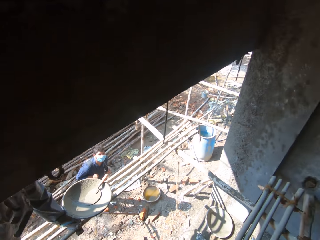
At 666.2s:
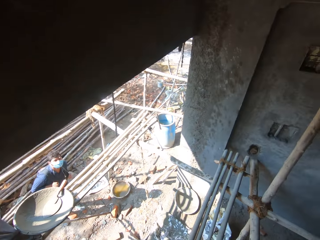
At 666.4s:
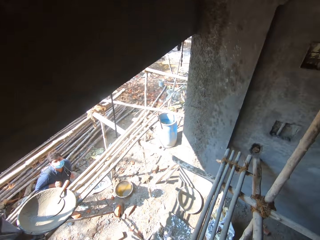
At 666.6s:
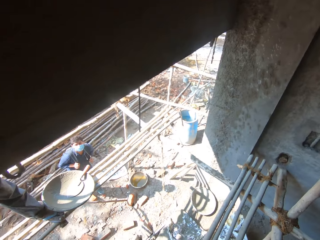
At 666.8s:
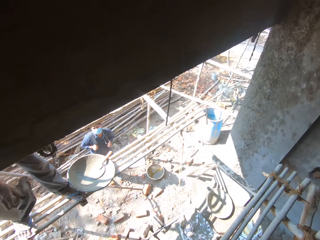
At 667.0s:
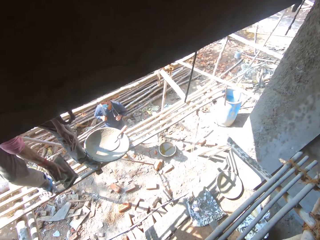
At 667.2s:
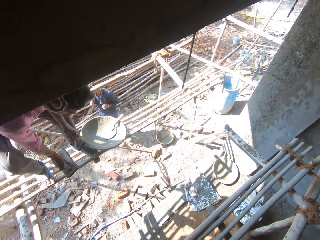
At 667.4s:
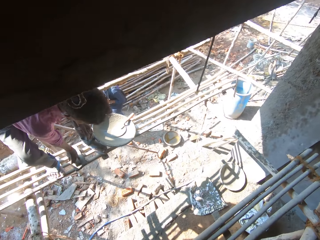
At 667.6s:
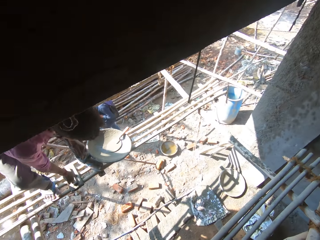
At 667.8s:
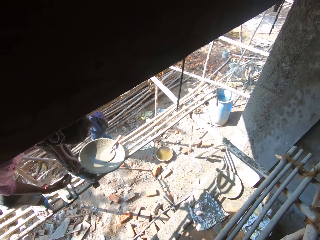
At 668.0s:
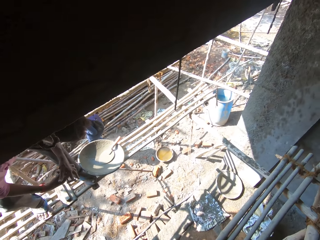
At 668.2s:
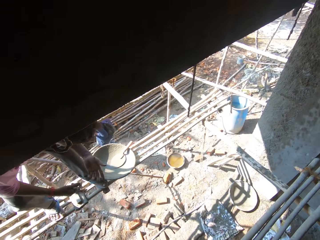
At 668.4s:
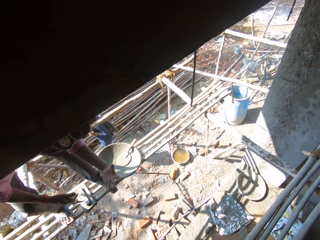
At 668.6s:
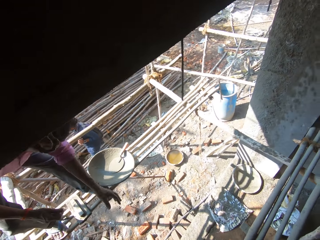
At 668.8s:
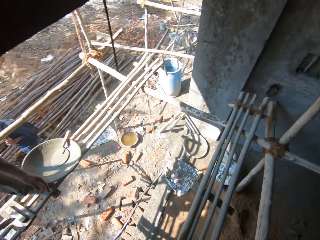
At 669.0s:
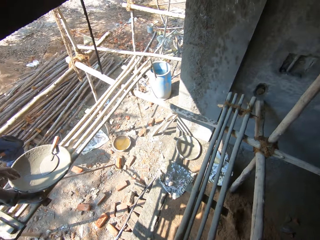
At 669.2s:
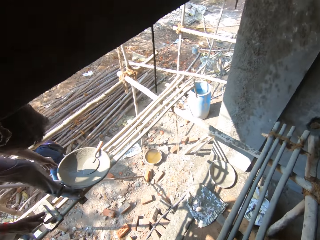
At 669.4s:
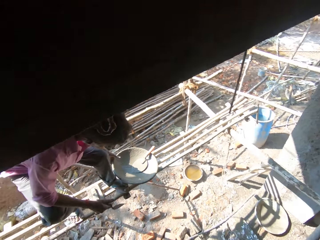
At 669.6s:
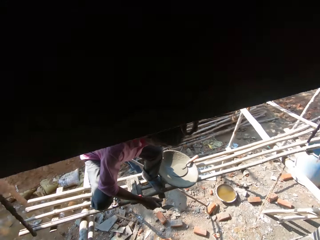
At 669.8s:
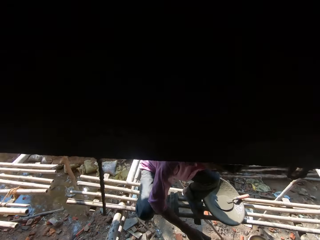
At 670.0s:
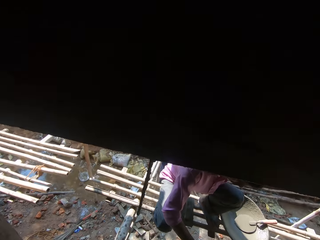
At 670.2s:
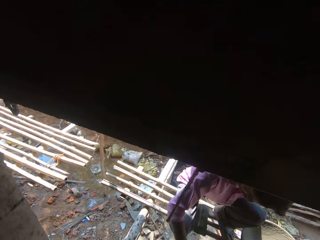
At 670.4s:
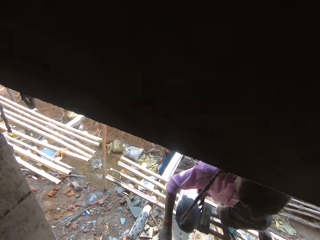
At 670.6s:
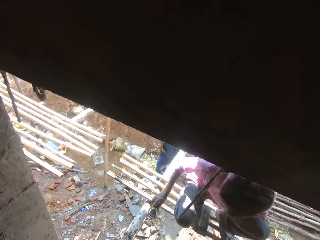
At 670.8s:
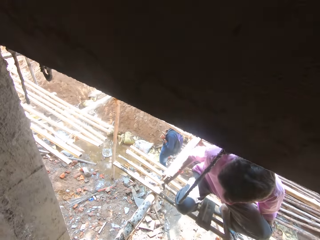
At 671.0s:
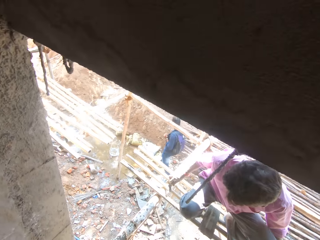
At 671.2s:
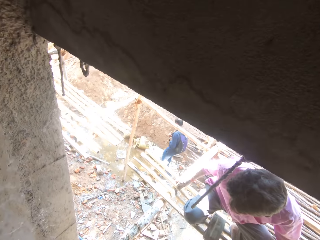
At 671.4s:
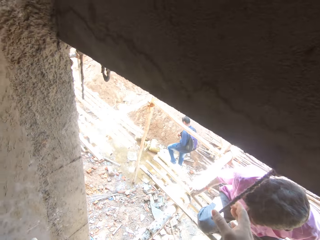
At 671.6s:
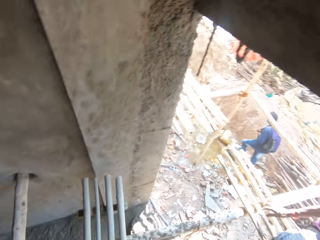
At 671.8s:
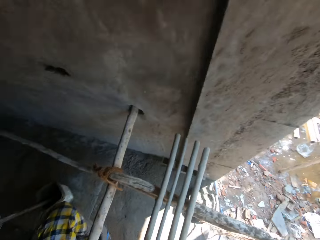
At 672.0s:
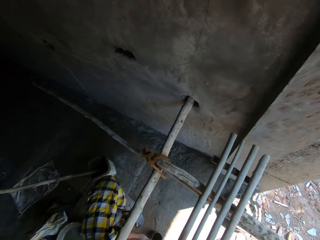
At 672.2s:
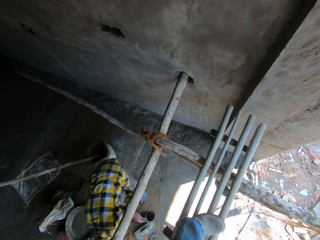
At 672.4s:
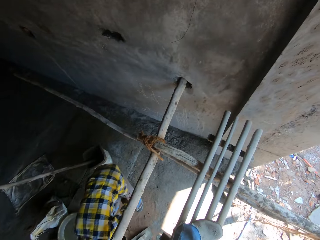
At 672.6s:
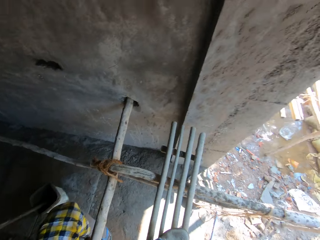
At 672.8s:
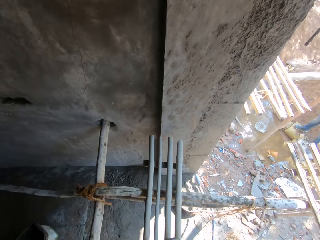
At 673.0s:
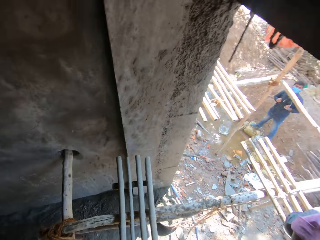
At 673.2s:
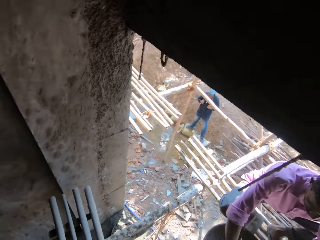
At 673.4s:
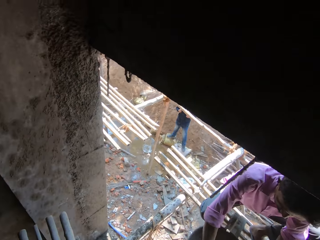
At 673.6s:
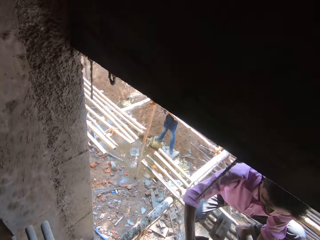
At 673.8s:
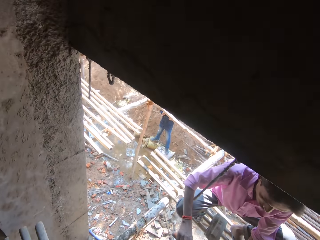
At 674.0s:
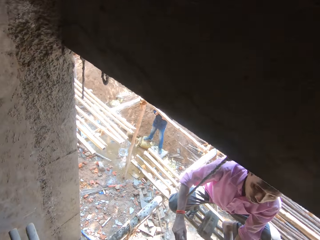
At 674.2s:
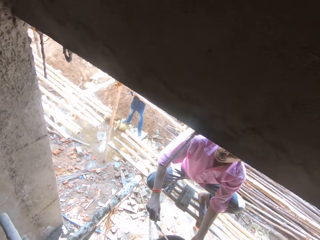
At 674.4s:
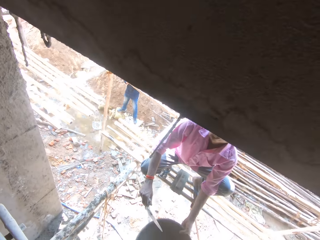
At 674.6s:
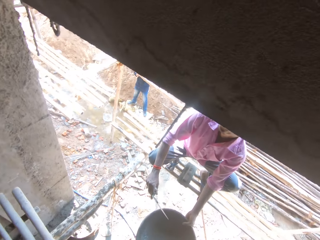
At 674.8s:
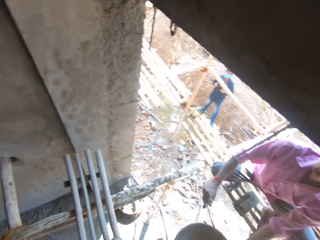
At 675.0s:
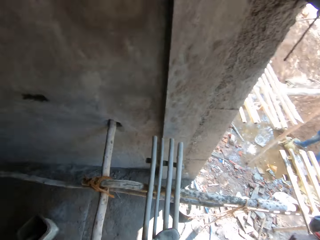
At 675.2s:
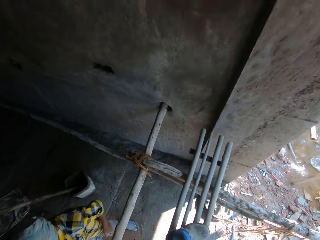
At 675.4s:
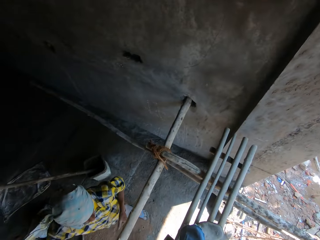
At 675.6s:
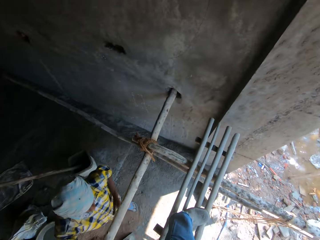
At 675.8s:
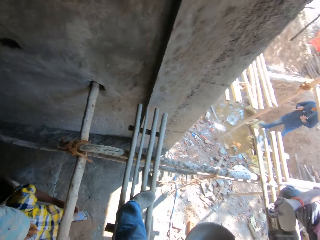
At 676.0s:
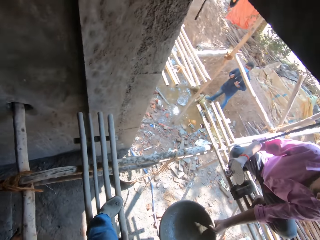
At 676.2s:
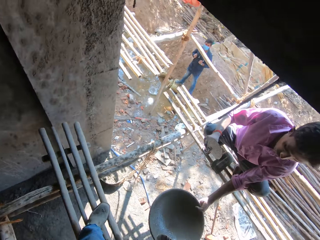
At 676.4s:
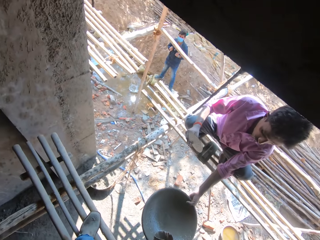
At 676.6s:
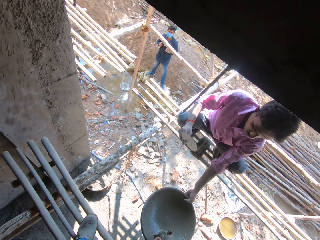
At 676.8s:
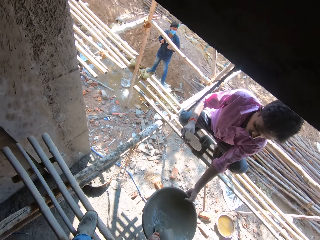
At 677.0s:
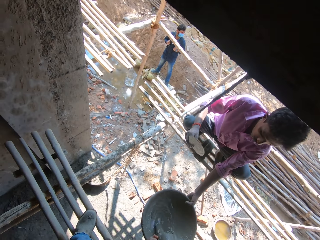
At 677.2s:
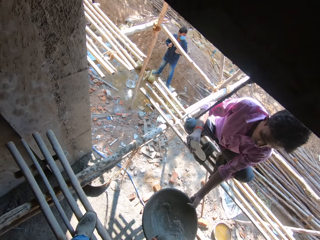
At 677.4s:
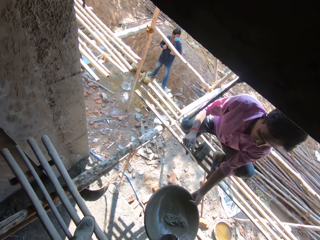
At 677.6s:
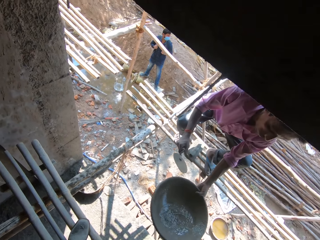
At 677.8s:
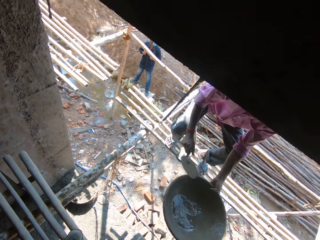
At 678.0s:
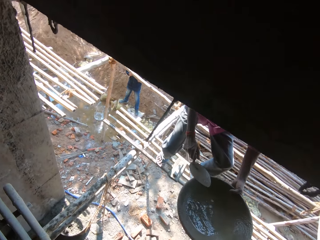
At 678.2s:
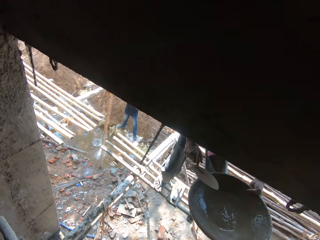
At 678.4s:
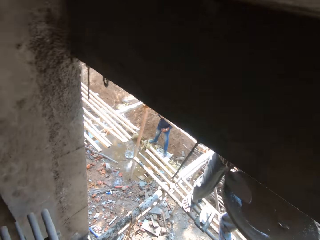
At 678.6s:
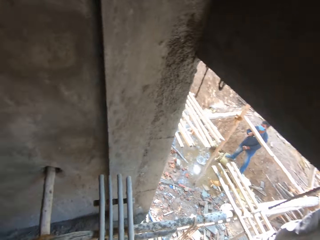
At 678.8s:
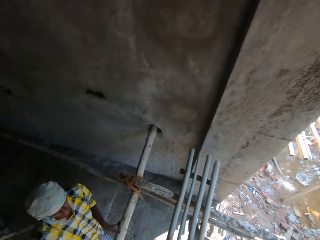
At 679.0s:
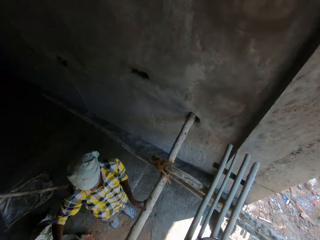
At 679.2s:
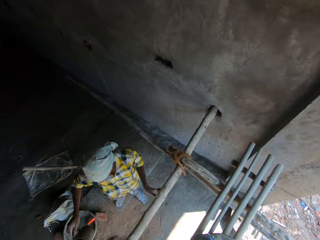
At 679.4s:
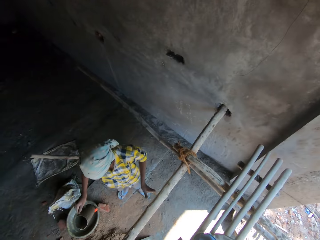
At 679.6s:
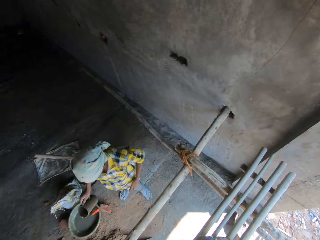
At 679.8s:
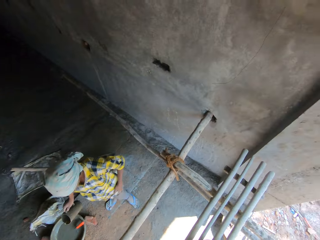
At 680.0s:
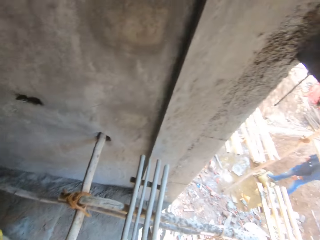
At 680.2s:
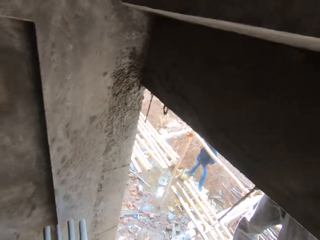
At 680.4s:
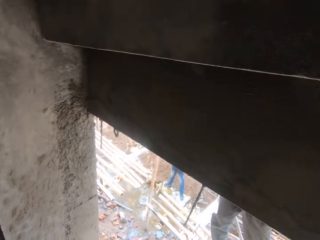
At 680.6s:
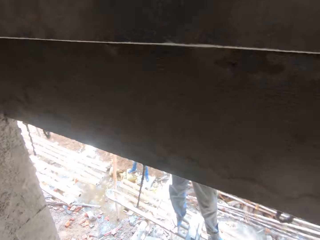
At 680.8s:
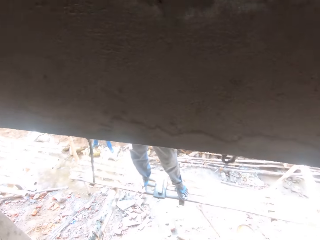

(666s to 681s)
The camera wearer moves the hand down. A man puts the wooden float down. The man moves the hand on the wood. The man wipes the hand. The man shakes the hand. The man moves the hand on the wood. The man turns. Another man walks from the building. The first man puts the trowel down. The camera wearer moves the hand to the rope. The second man takes the tin. A third man bends. The first man moves the tray to another person. The third man pours the cement solution in the tray. The third man moves the hand with the tin. The first man holds the basin. The first man carries the tray with water. The first man stands.

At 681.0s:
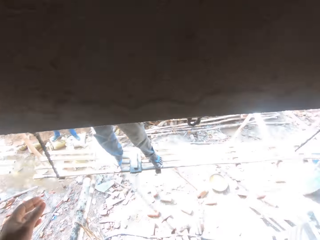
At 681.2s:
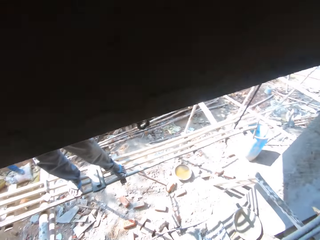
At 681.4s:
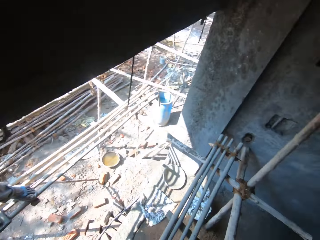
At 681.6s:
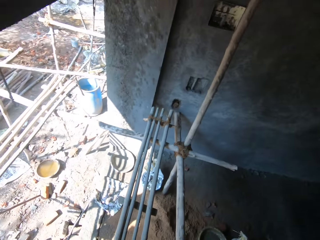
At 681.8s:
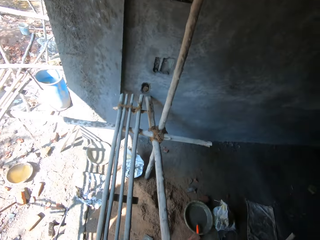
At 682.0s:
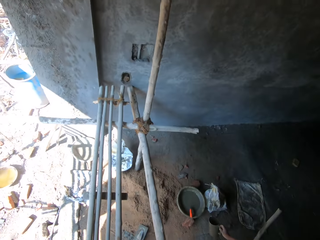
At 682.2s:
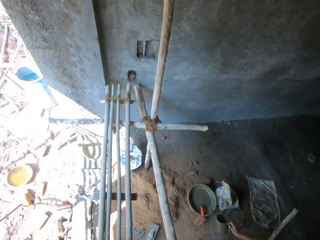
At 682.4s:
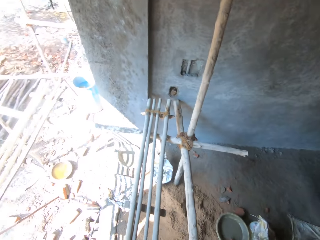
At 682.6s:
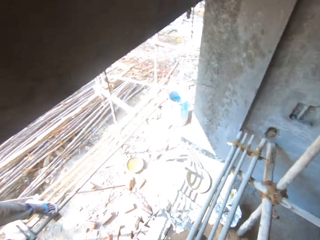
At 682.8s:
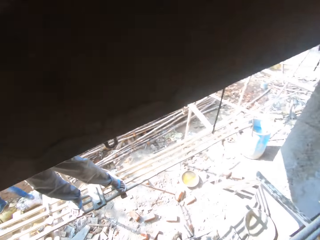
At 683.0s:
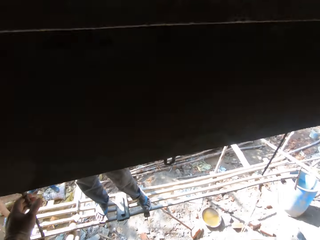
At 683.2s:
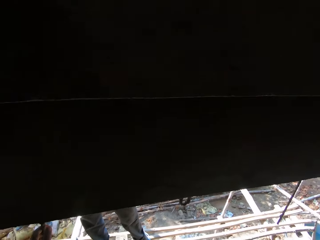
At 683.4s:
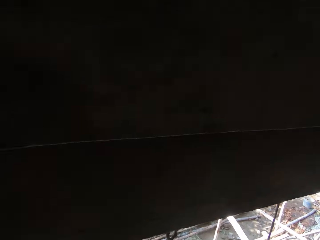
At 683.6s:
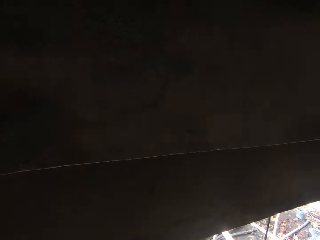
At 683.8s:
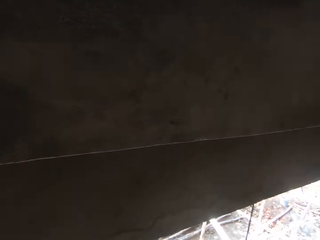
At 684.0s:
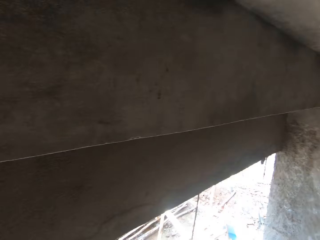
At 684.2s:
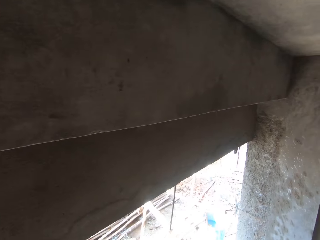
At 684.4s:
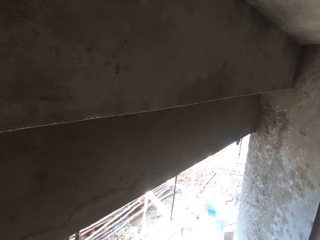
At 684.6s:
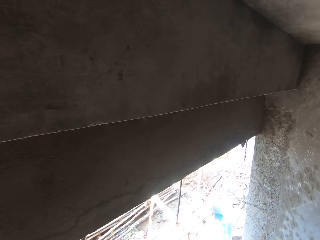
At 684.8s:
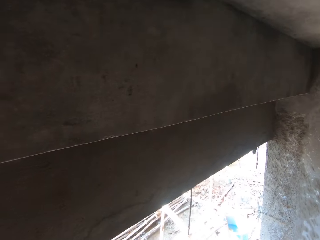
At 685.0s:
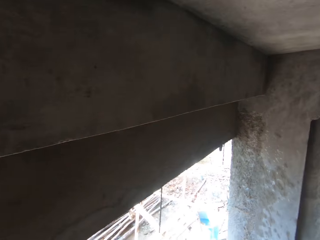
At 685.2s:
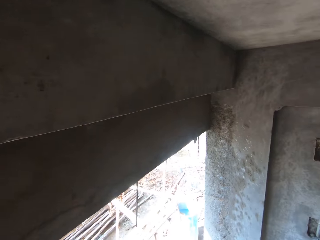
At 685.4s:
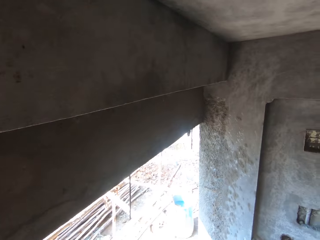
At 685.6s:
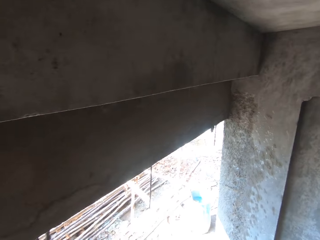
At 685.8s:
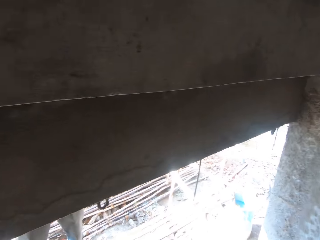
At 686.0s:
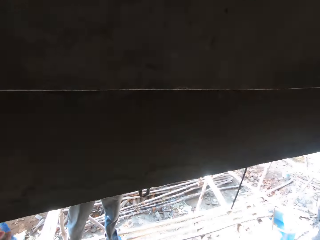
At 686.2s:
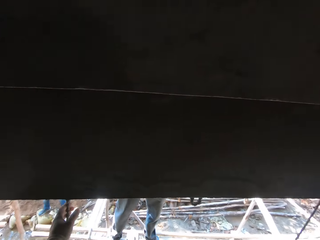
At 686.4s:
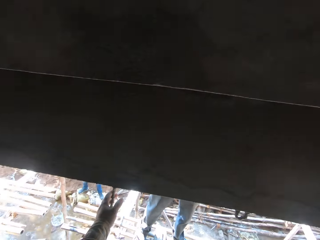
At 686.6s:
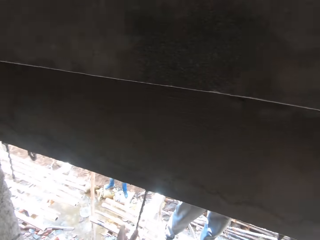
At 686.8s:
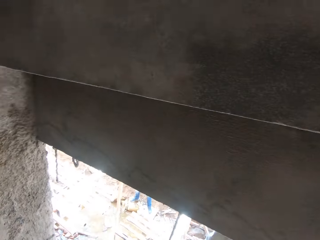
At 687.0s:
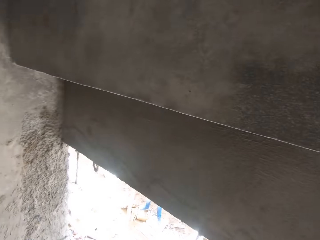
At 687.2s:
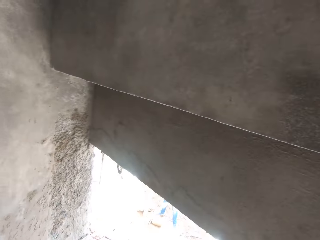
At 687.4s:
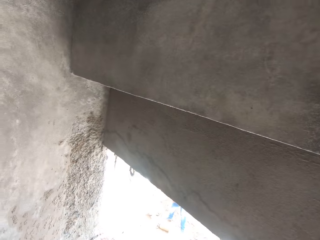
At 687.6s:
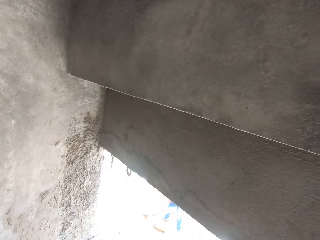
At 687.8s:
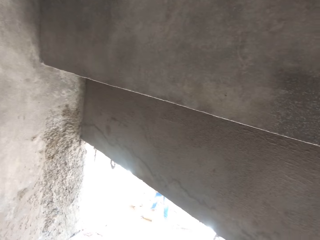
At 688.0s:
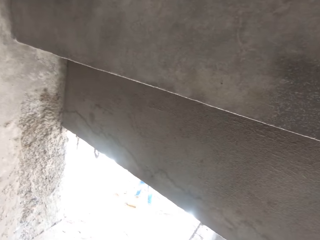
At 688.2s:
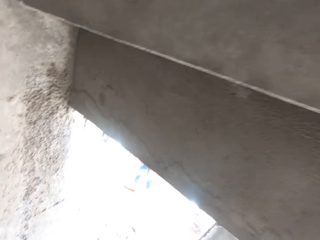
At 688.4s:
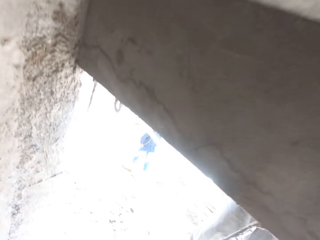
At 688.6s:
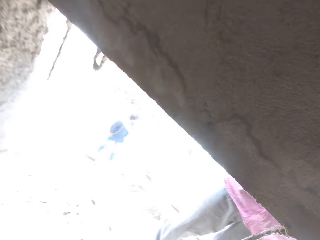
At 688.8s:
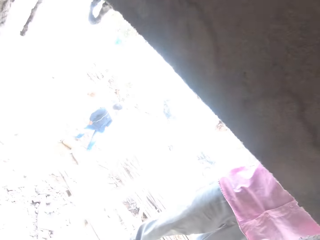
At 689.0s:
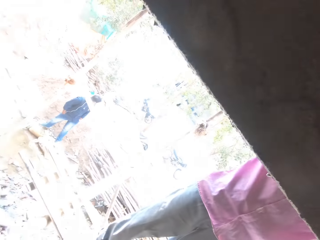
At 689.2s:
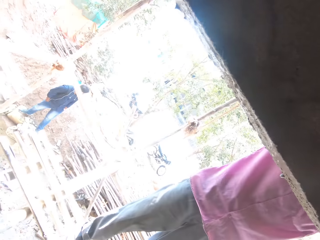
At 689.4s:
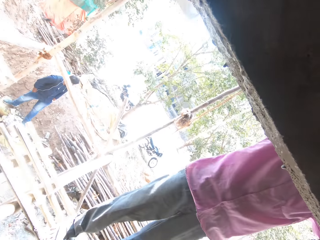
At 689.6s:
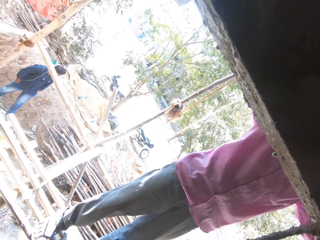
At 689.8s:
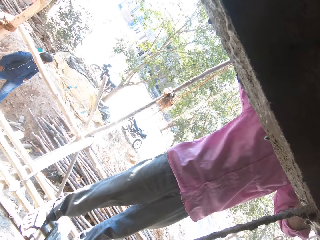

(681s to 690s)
The camera wearer signs. They move the hand to the rope. A person holds the tin. The camera wearer holds the rope.
